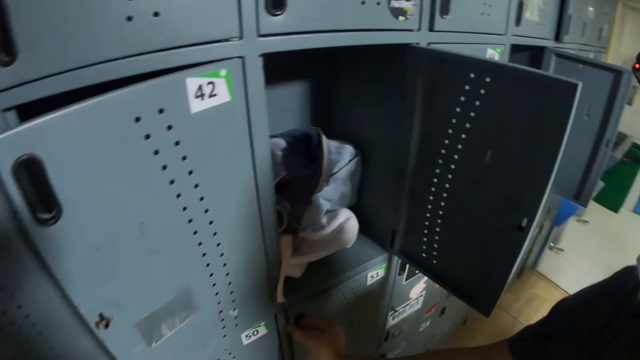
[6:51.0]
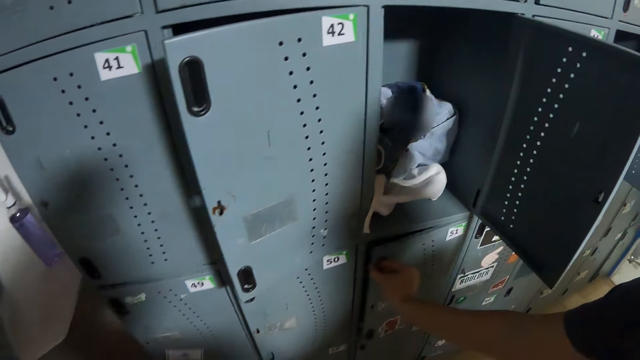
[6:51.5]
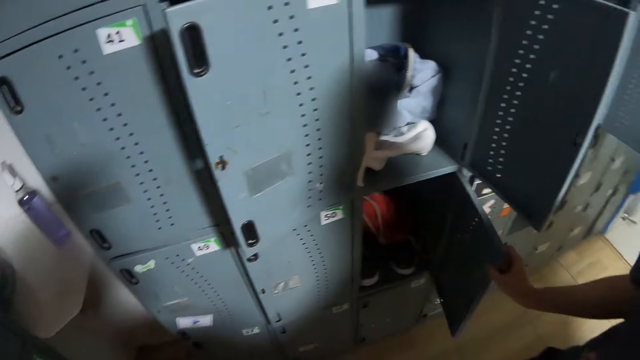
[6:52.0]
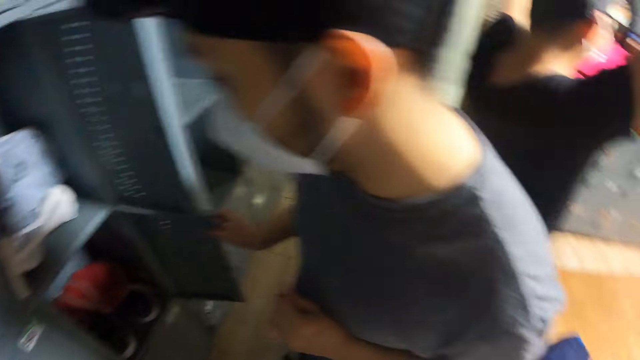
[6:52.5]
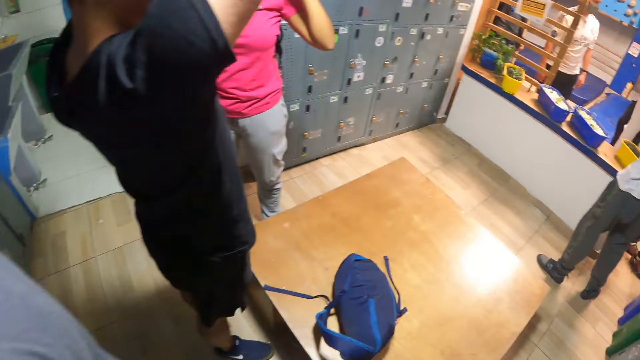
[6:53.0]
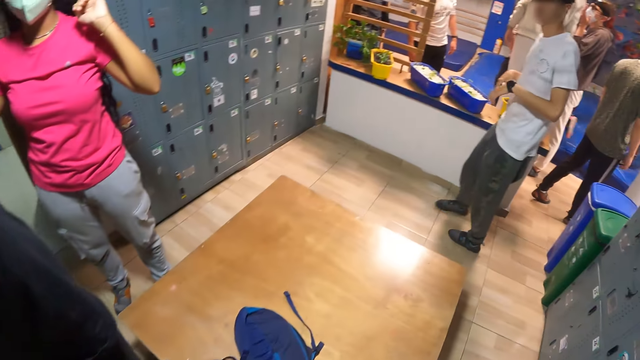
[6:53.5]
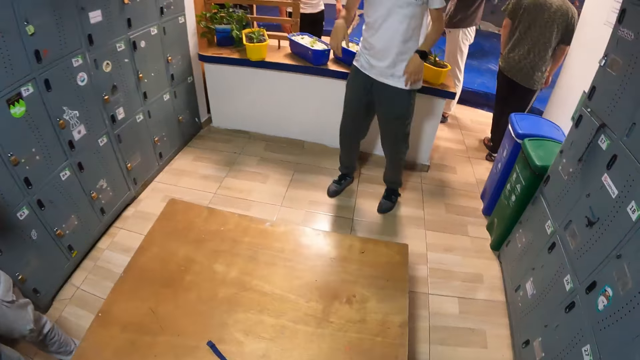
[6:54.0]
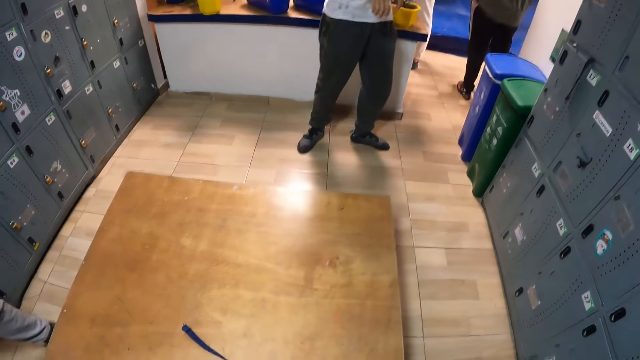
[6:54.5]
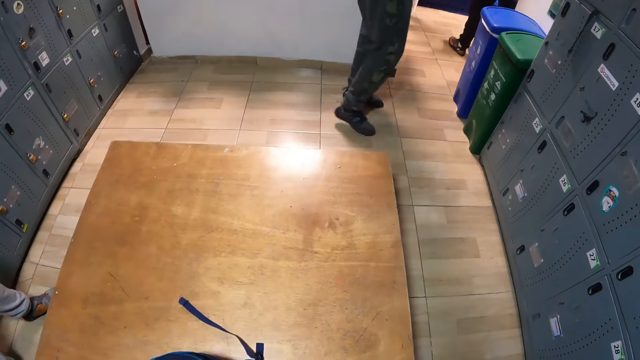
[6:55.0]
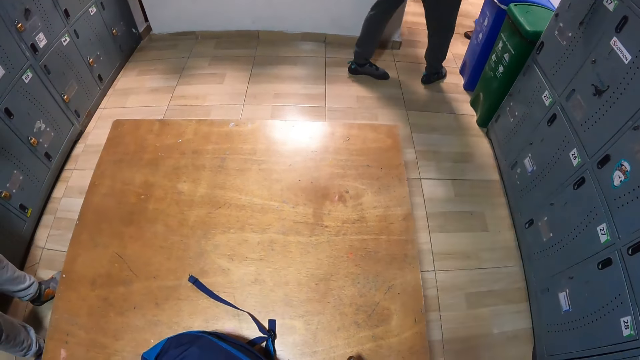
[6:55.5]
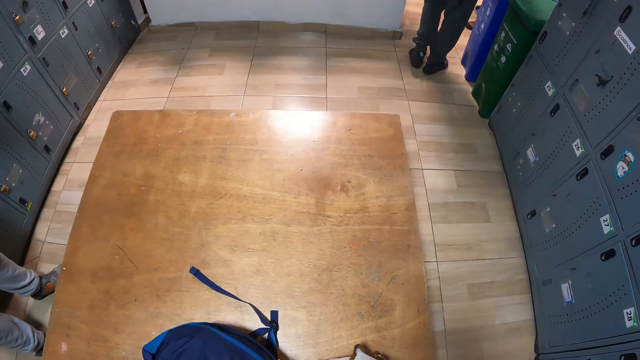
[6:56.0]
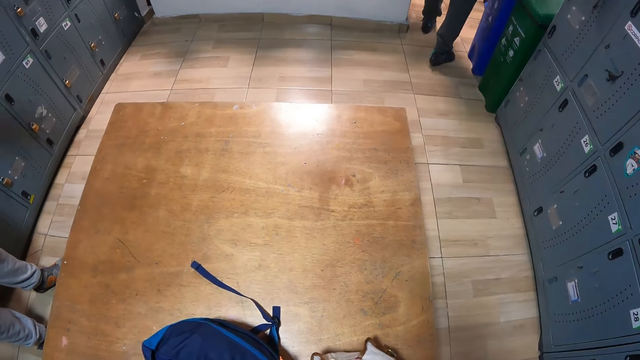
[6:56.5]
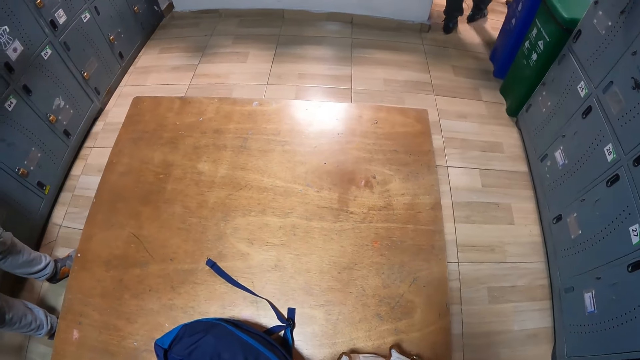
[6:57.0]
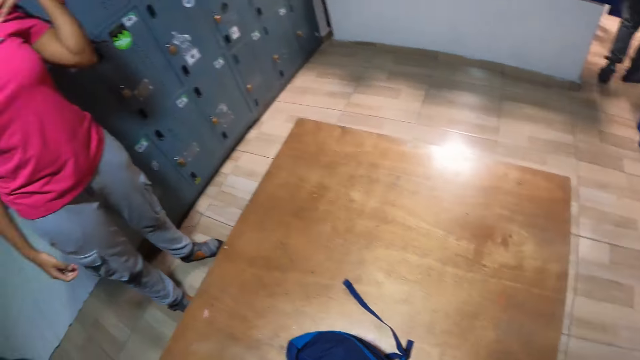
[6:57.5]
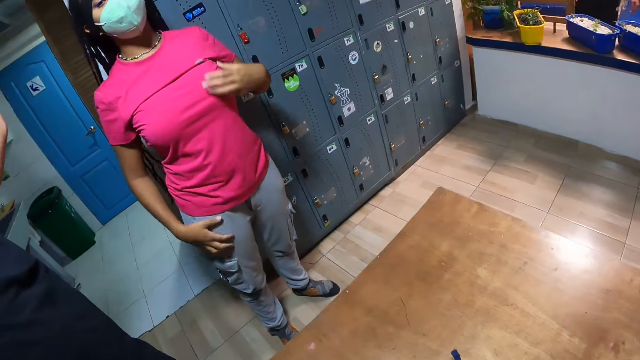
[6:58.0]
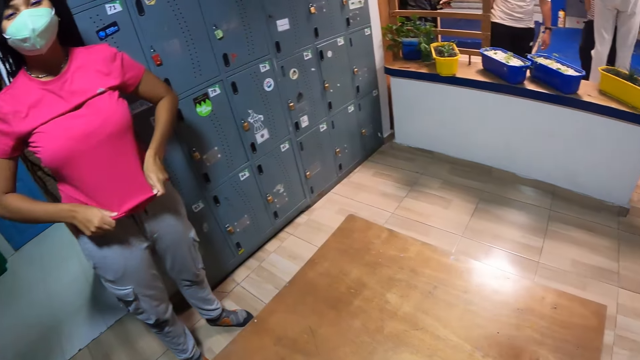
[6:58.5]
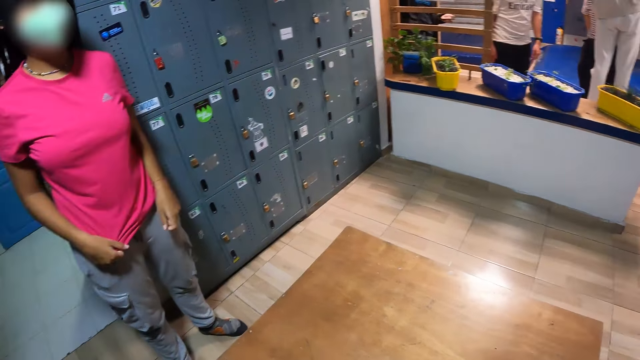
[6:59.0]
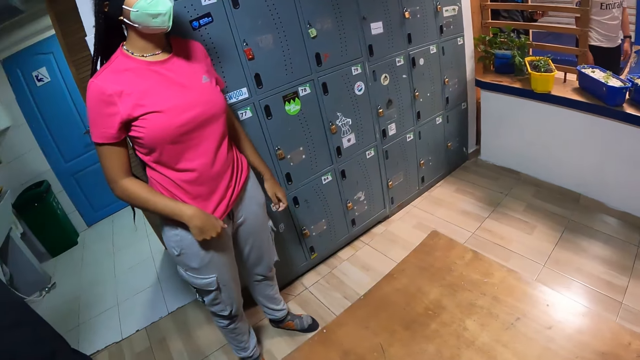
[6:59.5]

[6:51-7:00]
The man opens the locker with his right hand. The camera wearer looks around.

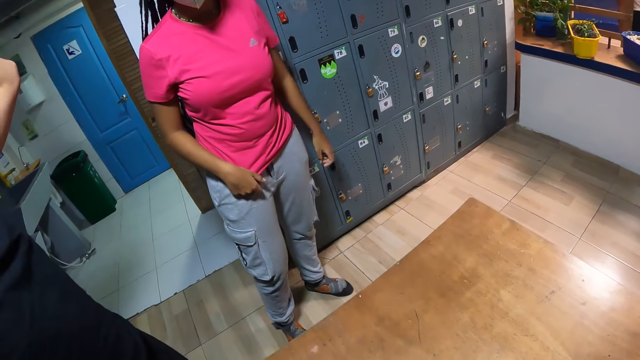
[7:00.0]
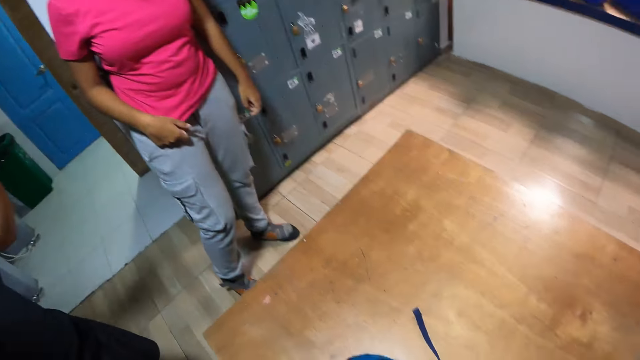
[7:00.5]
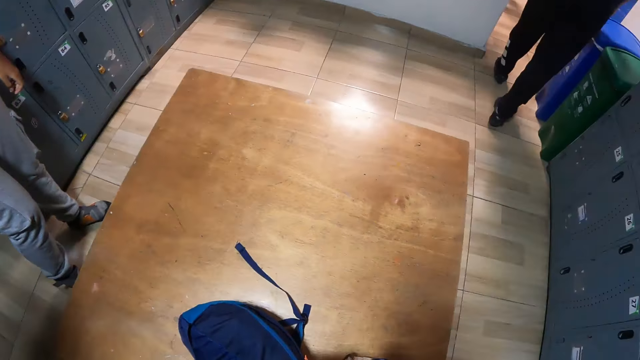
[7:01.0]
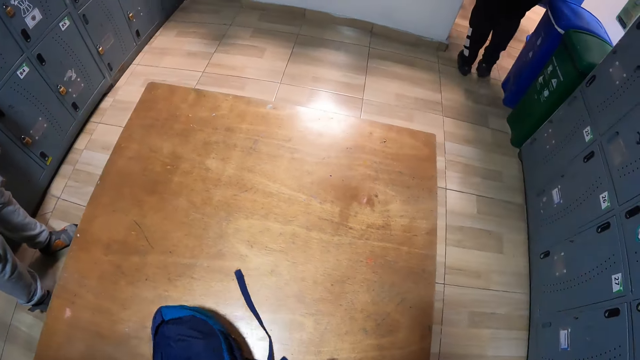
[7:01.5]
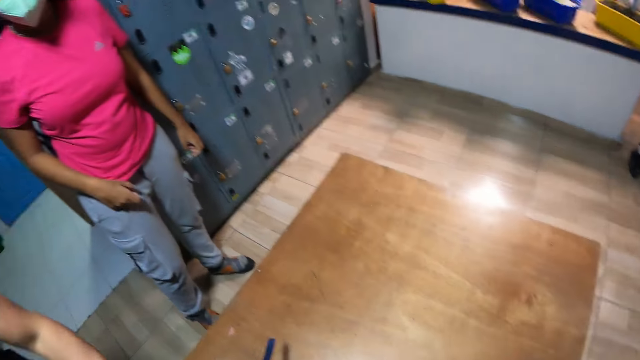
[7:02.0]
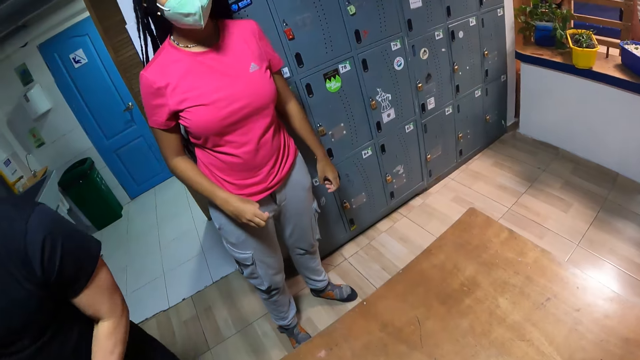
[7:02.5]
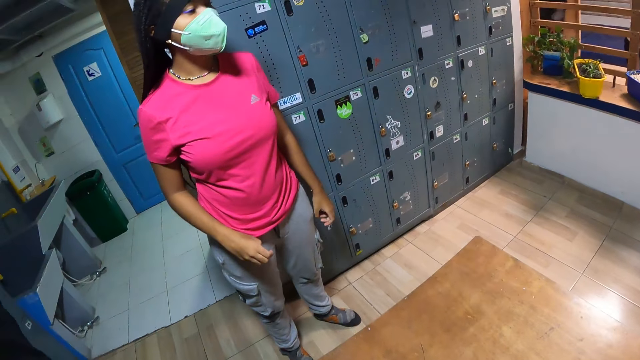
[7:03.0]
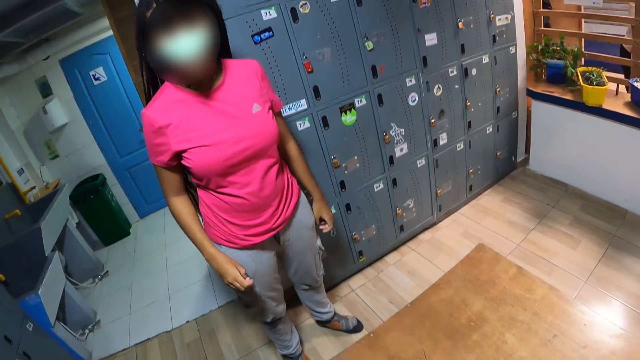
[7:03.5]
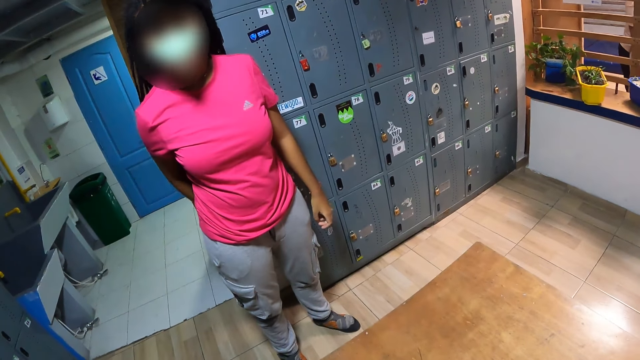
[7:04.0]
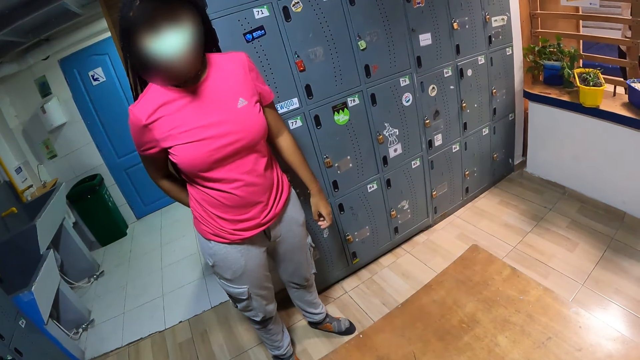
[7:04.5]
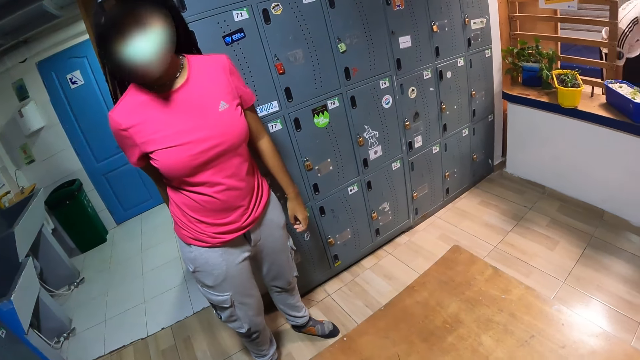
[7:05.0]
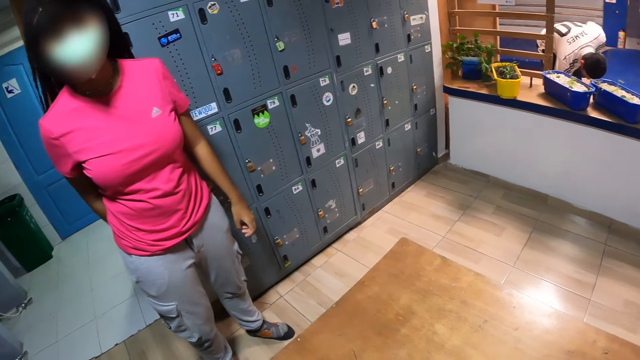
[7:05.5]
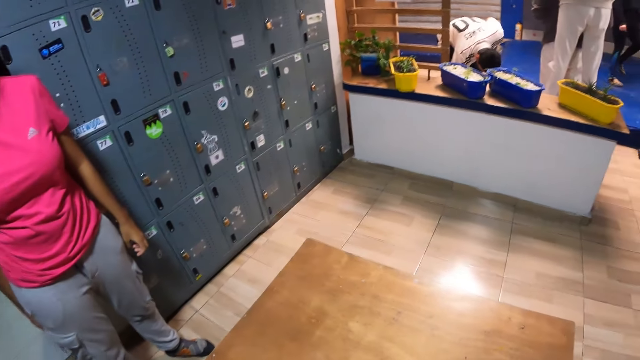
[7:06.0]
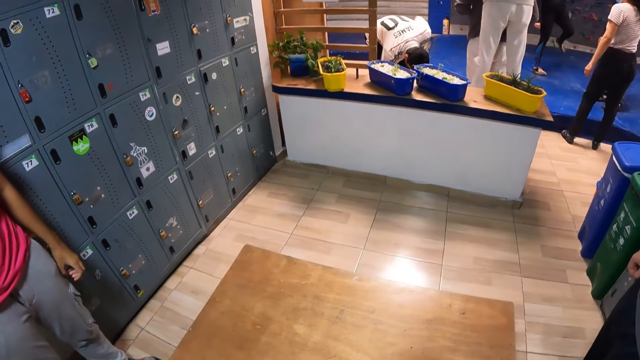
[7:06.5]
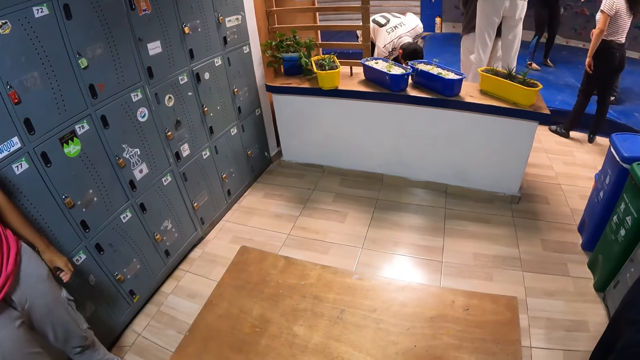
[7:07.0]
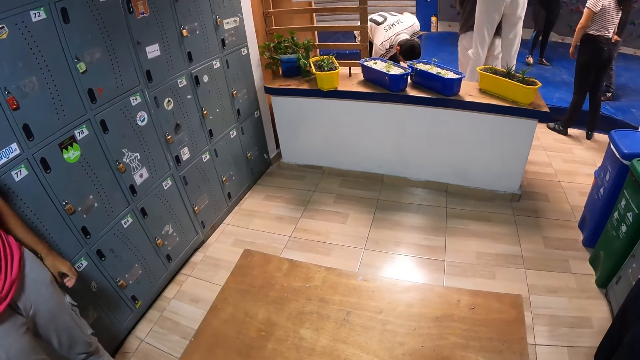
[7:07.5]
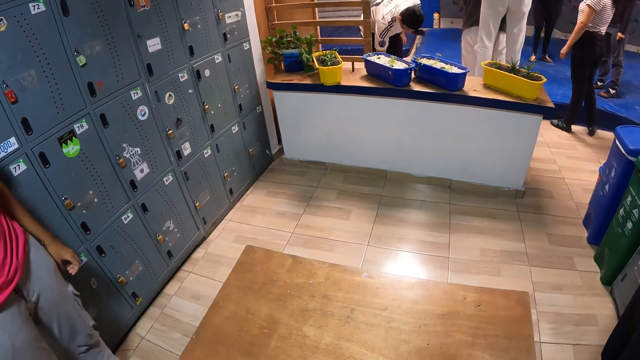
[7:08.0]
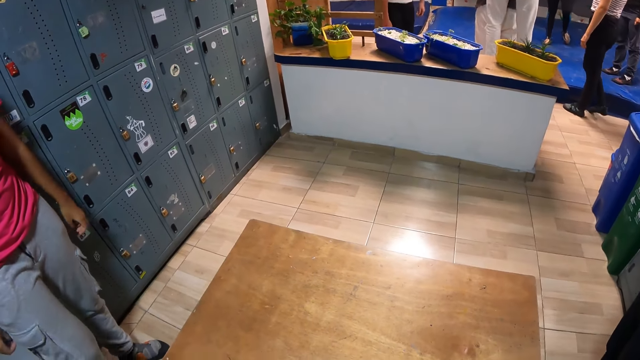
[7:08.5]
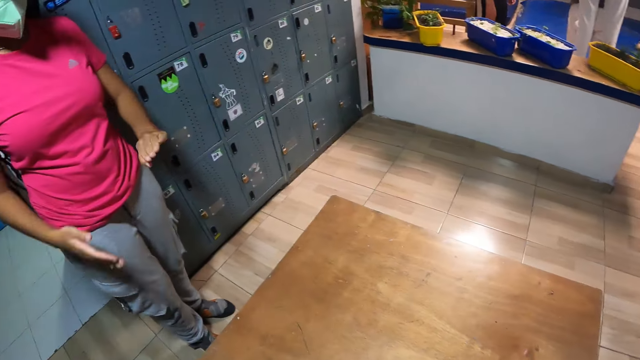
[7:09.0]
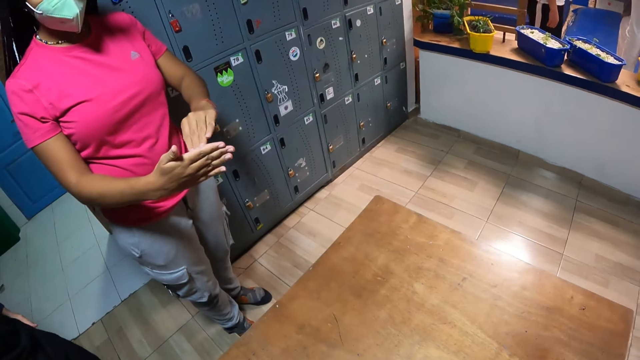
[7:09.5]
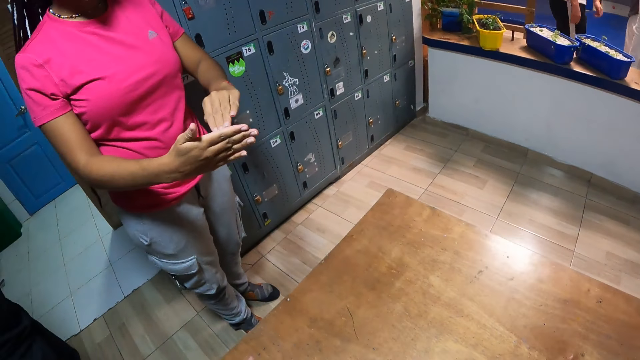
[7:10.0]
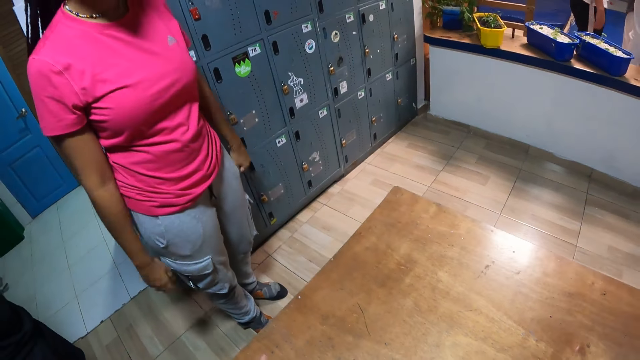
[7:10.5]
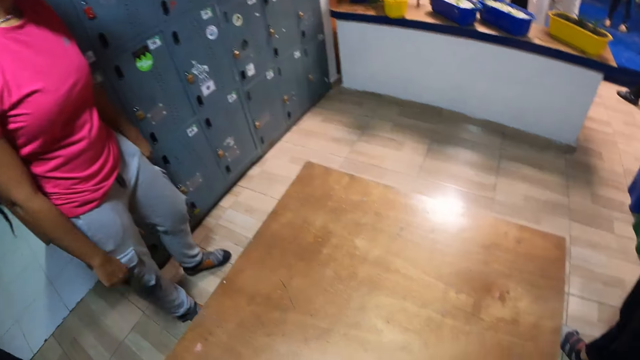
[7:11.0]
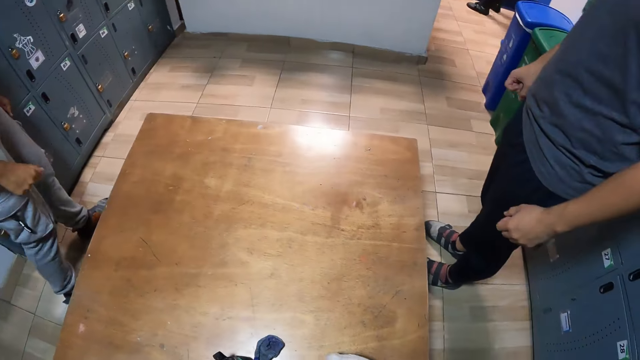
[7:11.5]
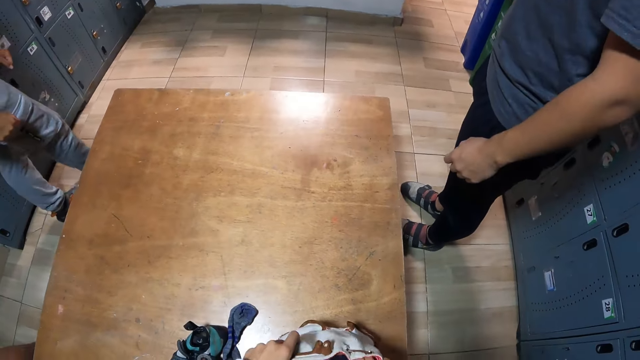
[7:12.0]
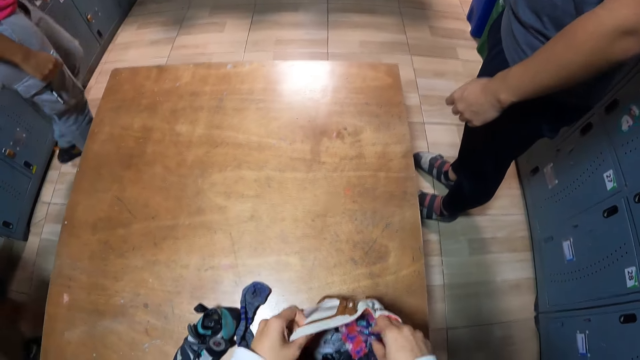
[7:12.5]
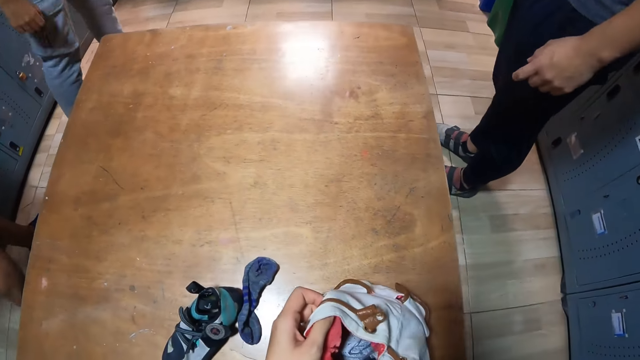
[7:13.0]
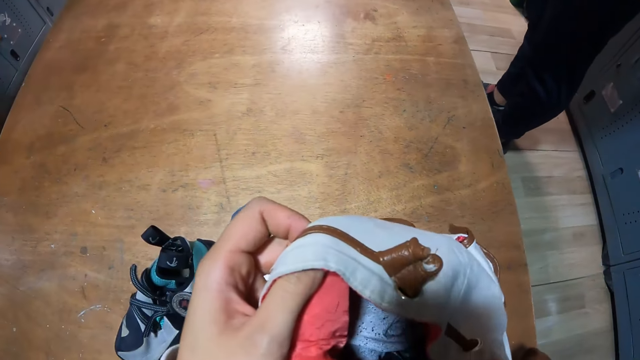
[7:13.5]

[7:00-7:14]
The camera wearer picks up a cloth. They look around. A woman interacts with the camera wearer. The woman places her hand on the back. The camera wearer looks around. The woman places her hand on the other, and drops her hand down. The camera wearer looks around. They hold the bag on a table with both hands. They remove clothes from the bag.
